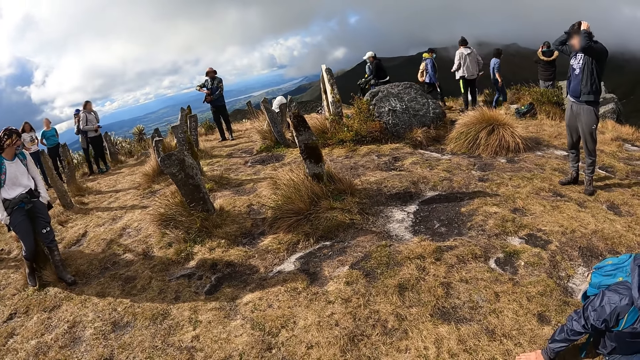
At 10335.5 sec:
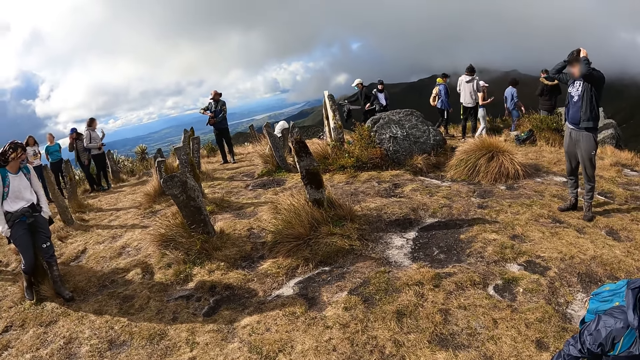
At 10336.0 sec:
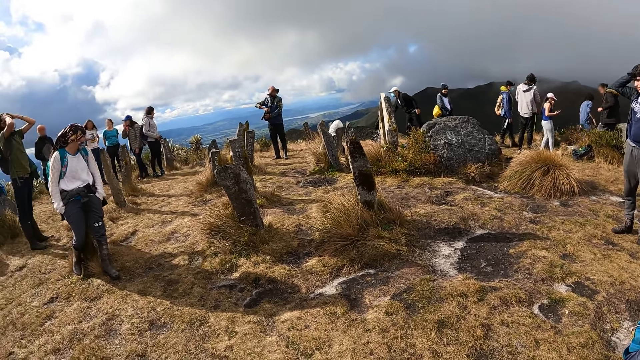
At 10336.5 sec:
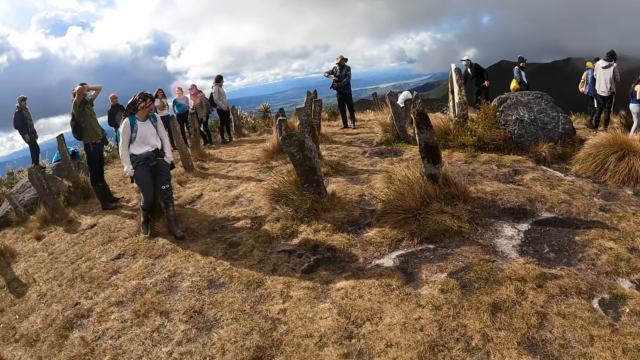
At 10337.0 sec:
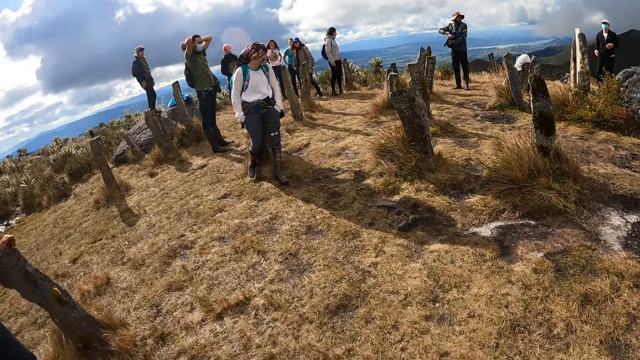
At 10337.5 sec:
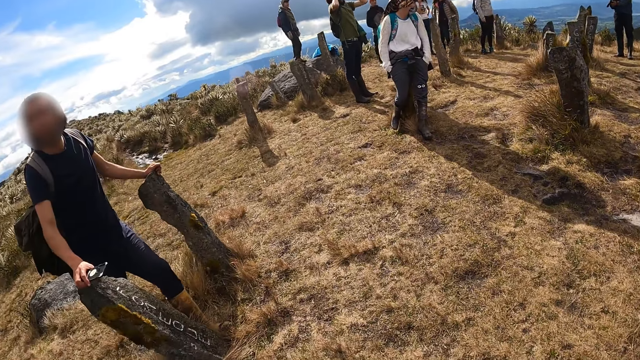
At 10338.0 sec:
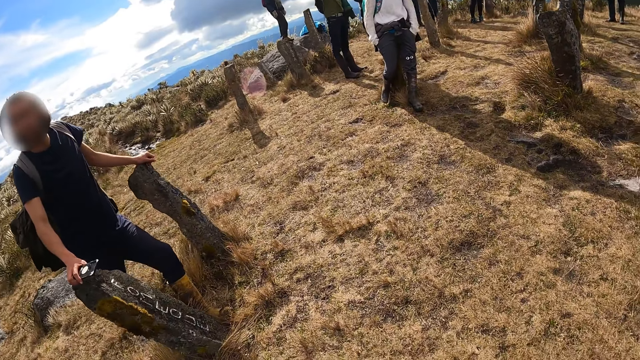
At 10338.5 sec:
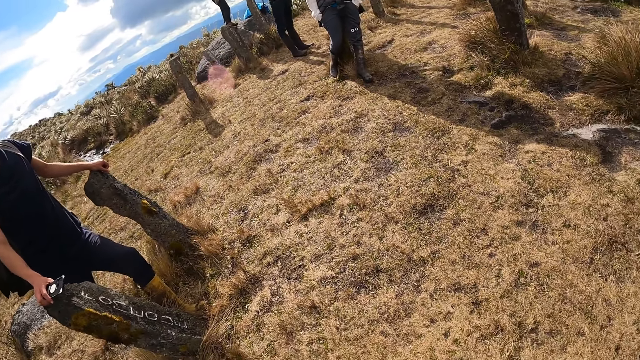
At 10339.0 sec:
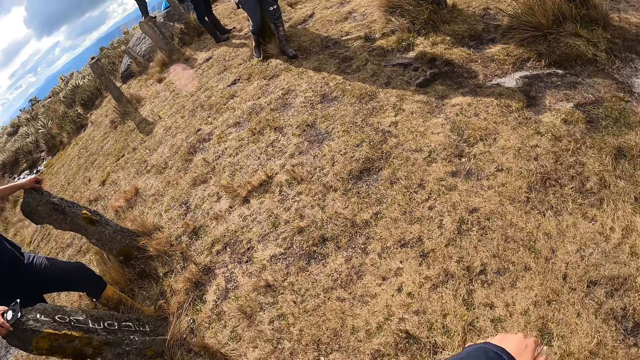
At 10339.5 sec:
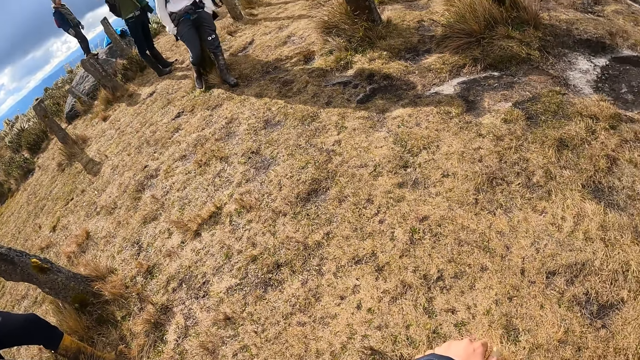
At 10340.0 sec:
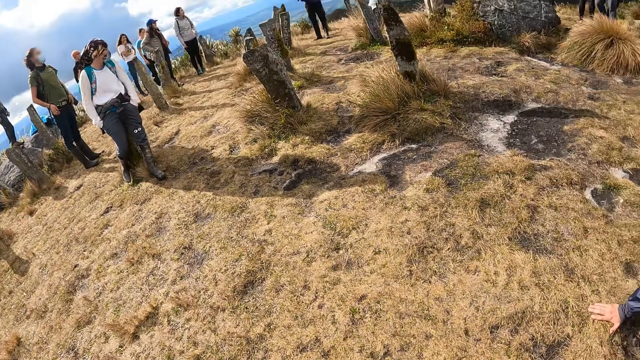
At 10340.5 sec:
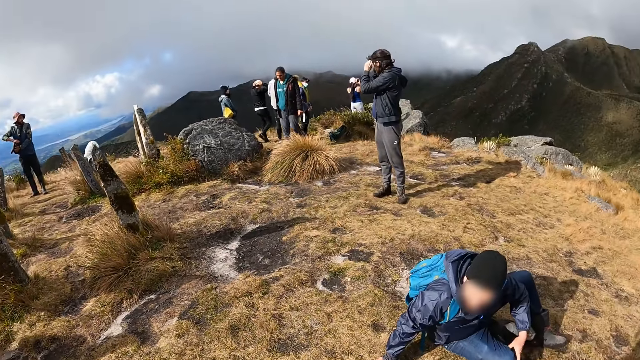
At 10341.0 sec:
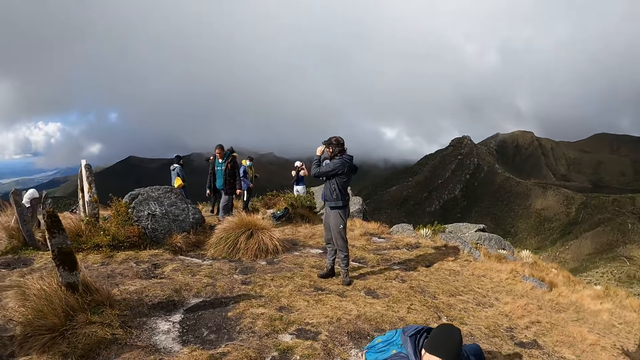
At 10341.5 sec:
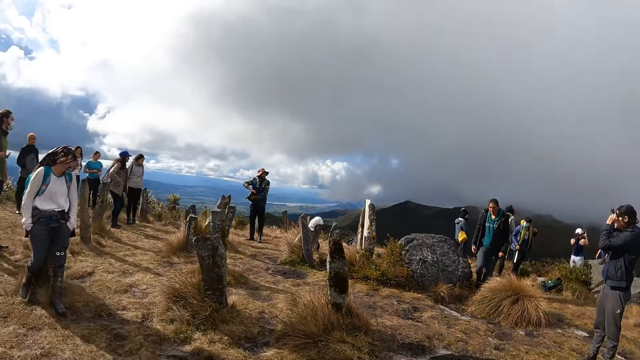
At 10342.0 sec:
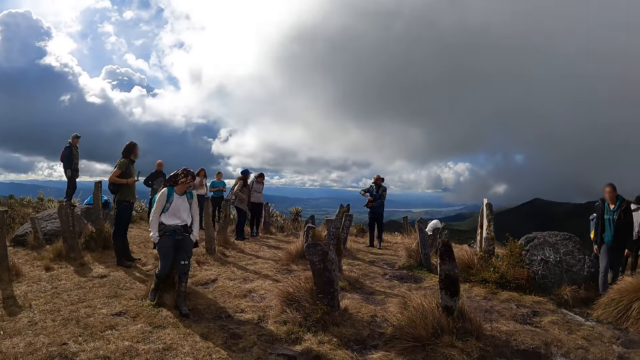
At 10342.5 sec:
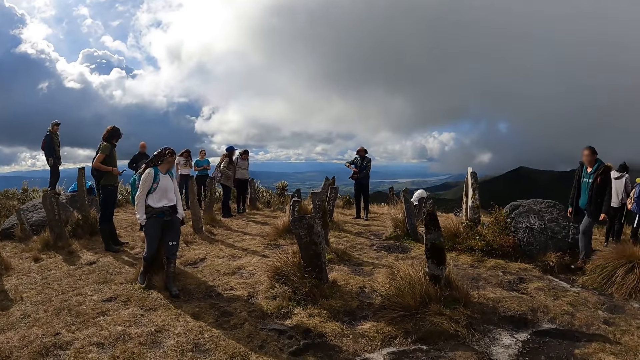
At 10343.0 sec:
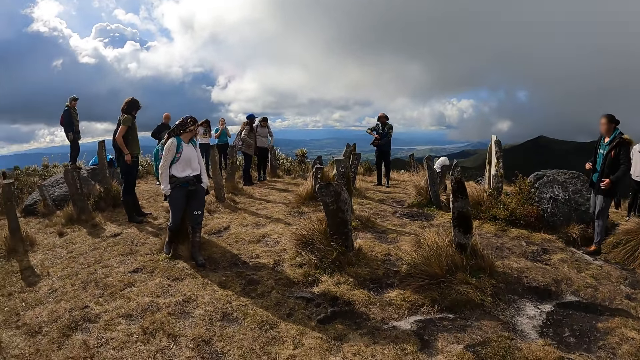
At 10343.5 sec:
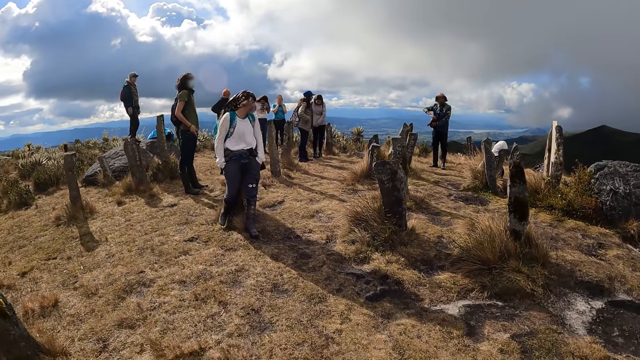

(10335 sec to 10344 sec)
A person stands beside the stones. The camera wearer looks around.

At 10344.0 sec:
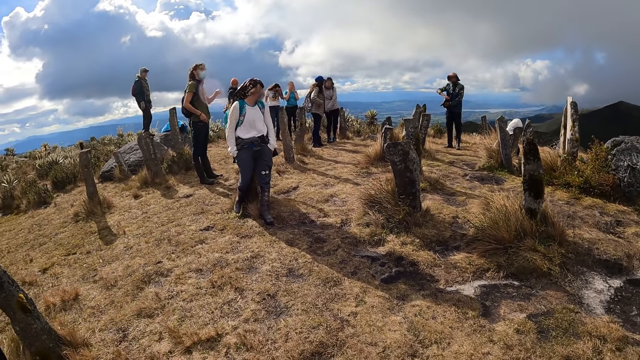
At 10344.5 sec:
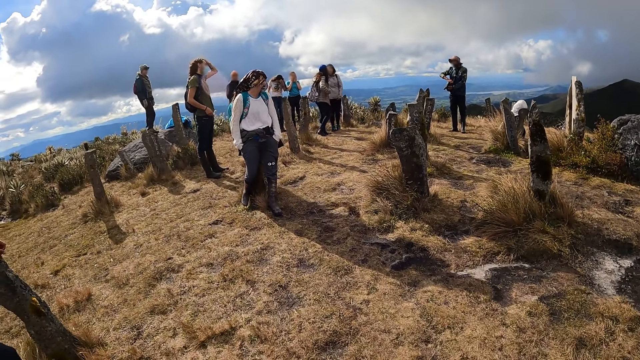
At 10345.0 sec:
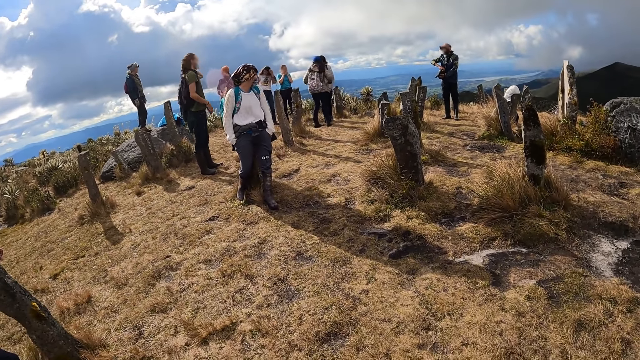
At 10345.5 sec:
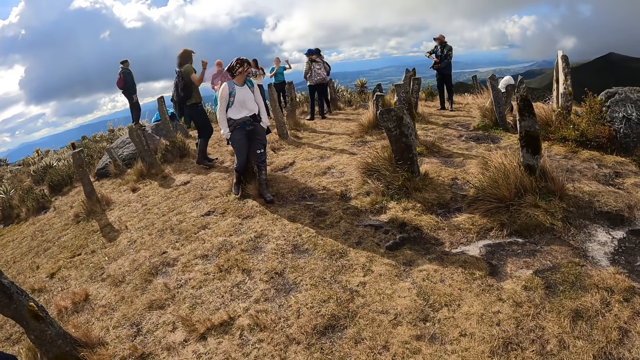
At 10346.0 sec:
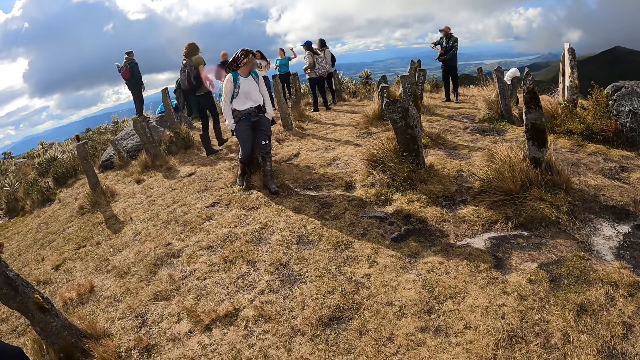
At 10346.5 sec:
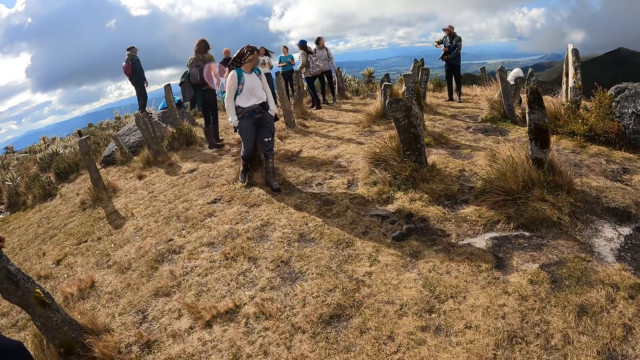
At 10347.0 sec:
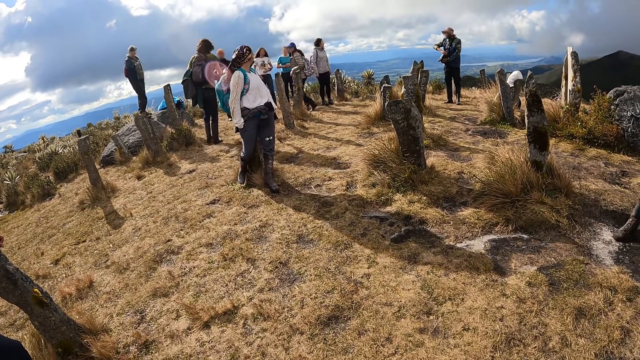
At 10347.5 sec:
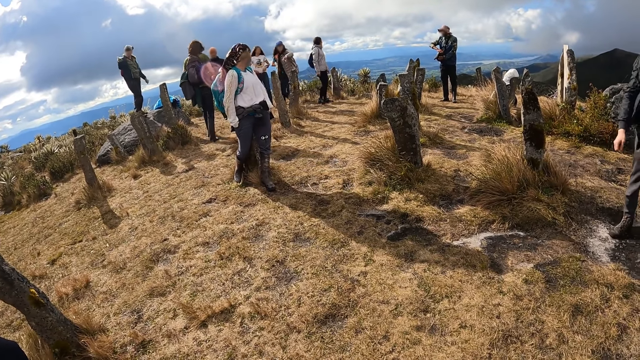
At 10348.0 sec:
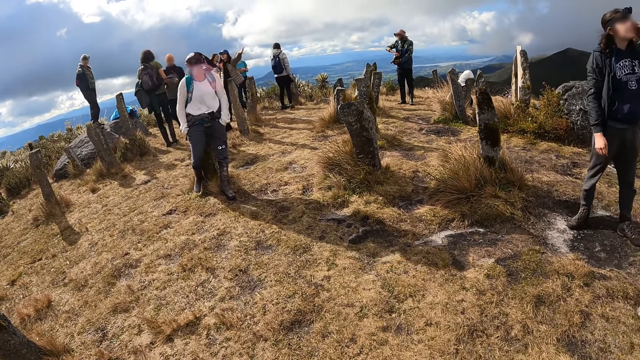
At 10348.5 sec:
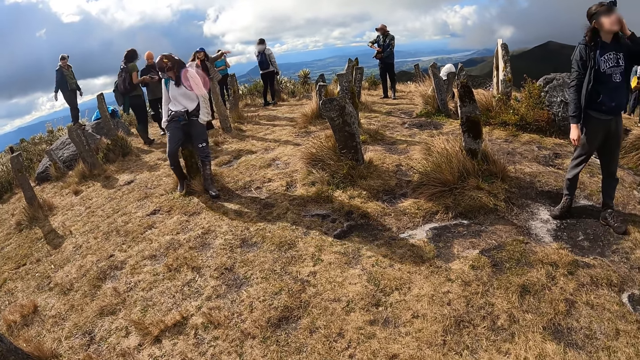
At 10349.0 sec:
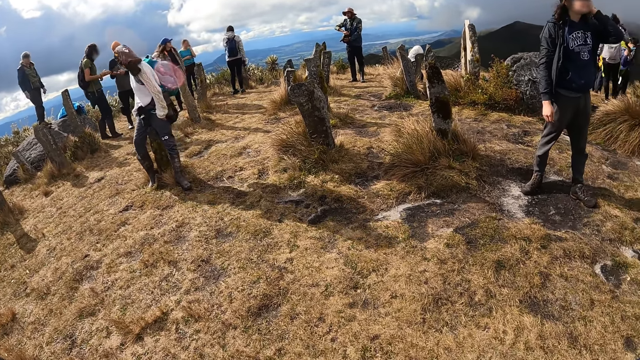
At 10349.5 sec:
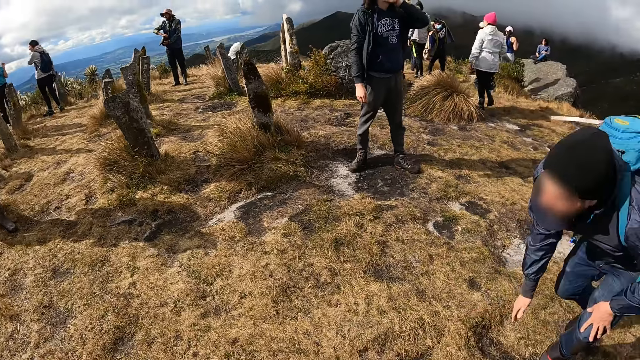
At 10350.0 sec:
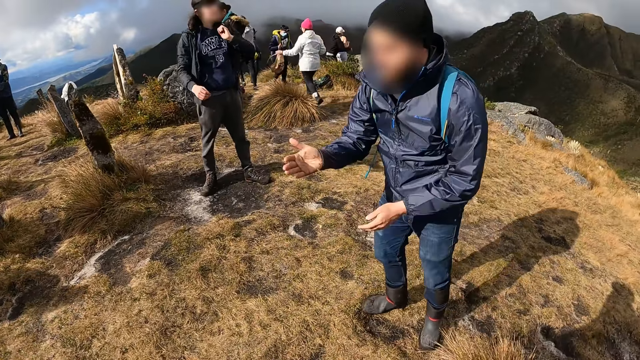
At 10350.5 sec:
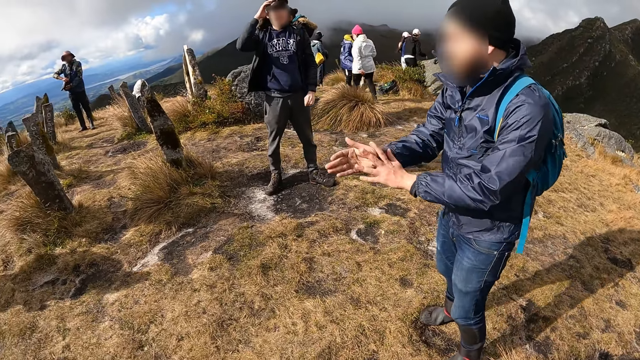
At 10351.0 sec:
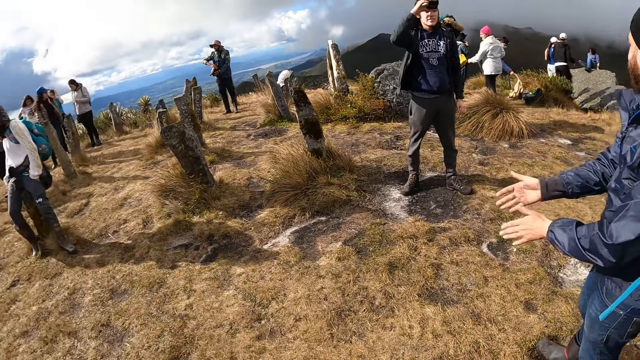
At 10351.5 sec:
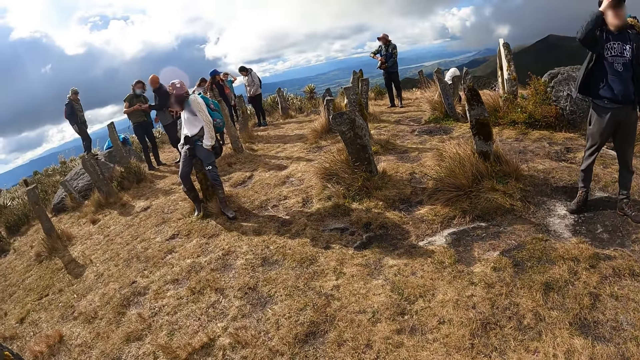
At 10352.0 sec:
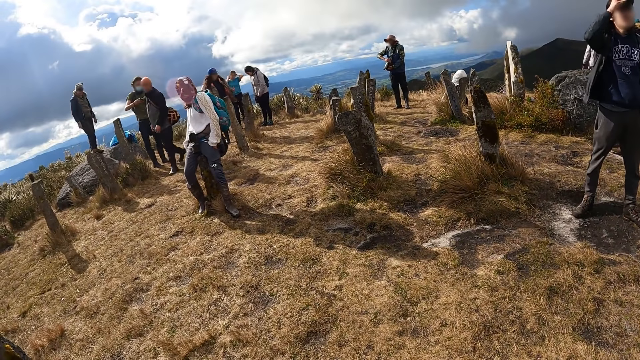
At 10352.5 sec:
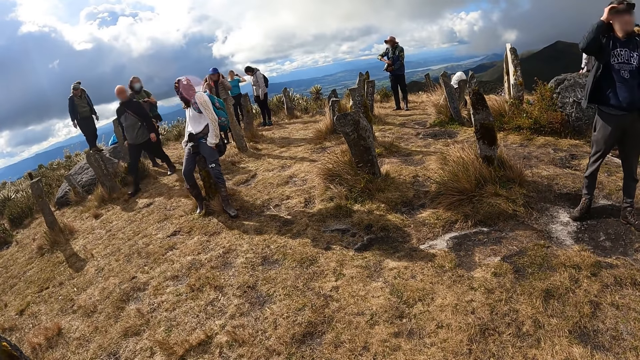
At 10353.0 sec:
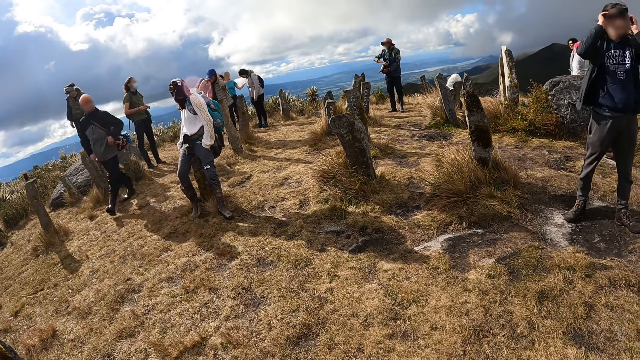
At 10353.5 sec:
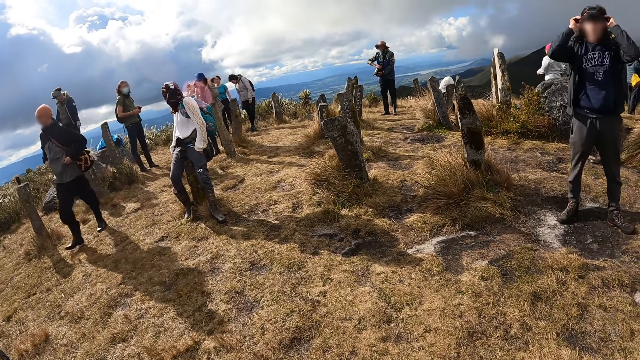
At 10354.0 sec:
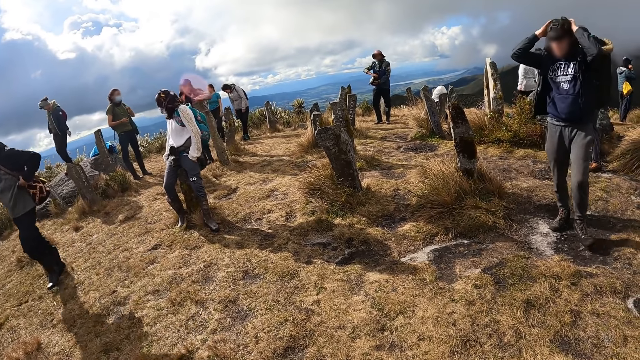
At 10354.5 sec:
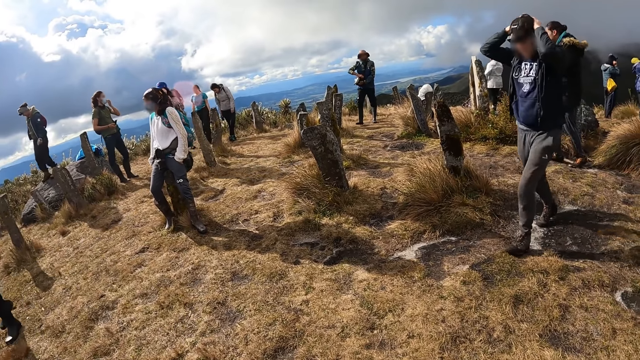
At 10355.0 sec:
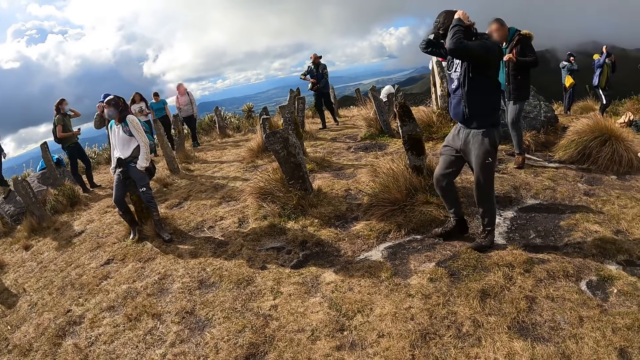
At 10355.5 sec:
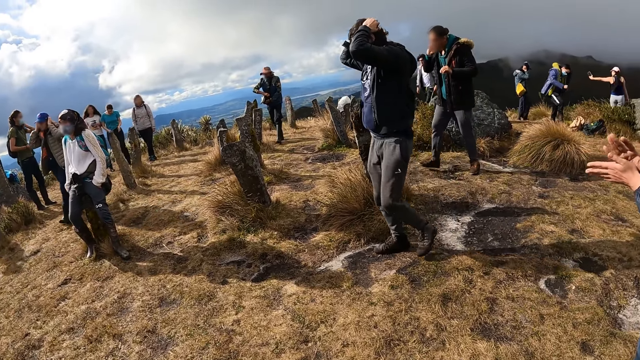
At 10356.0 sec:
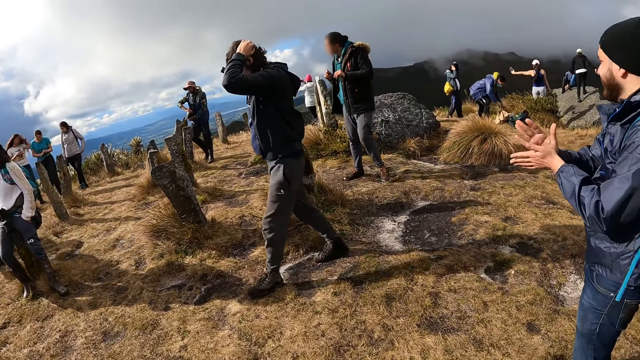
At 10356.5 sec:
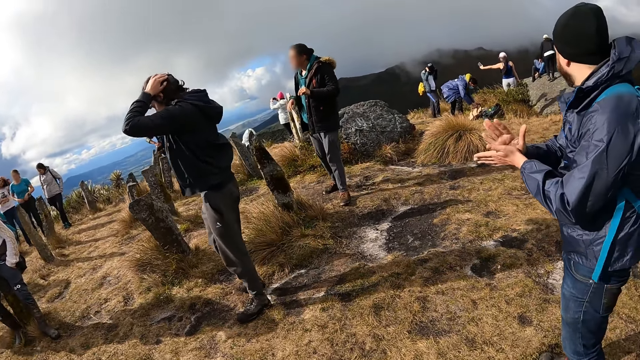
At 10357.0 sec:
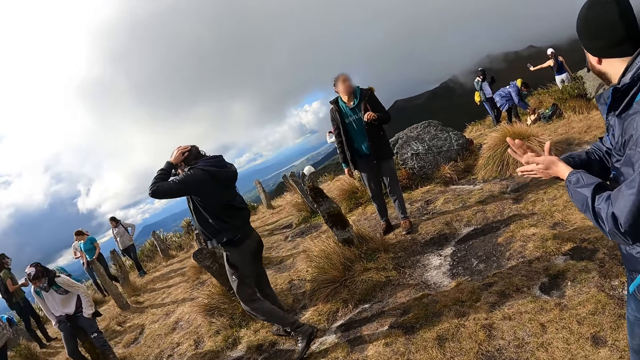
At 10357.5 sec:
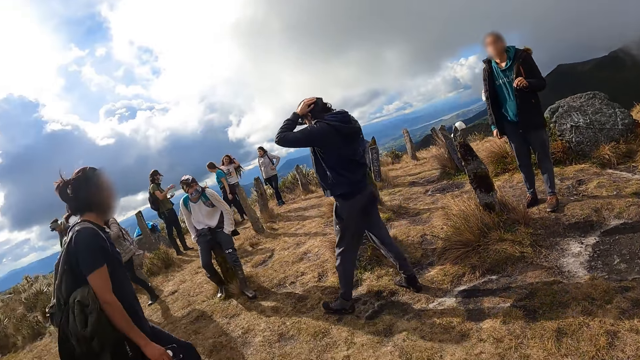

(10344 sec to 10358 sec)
A person walks away. A man stands up from the ground. The man dusts both of his hands. Another person walks away. Another person touches the head.
